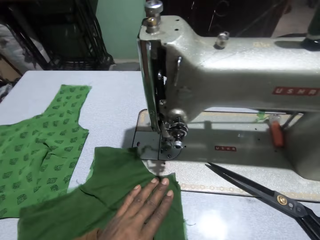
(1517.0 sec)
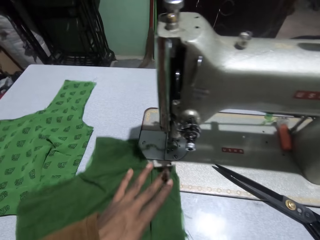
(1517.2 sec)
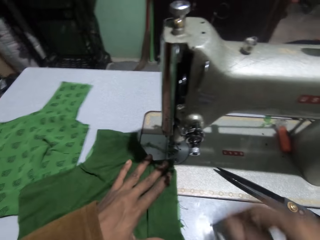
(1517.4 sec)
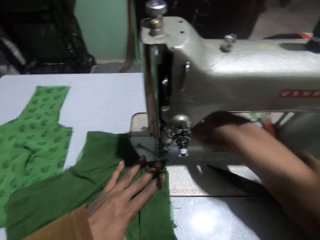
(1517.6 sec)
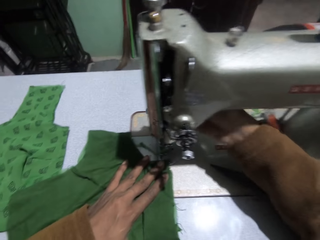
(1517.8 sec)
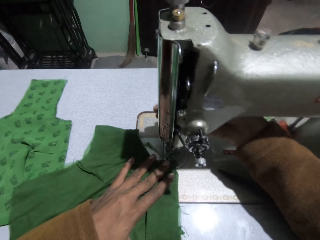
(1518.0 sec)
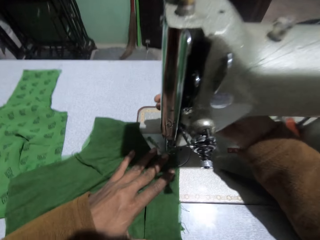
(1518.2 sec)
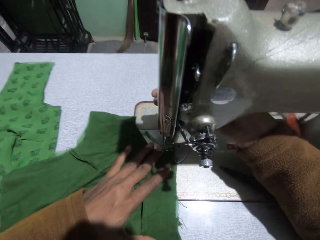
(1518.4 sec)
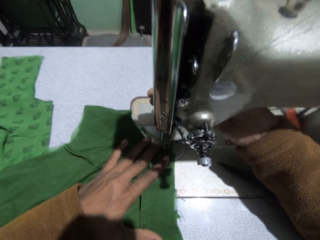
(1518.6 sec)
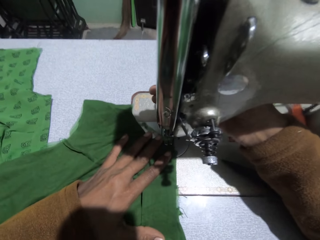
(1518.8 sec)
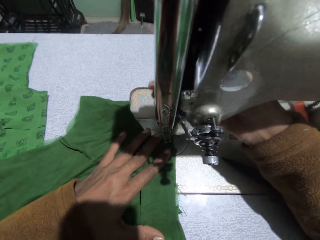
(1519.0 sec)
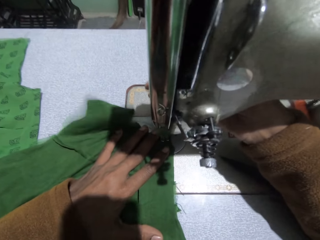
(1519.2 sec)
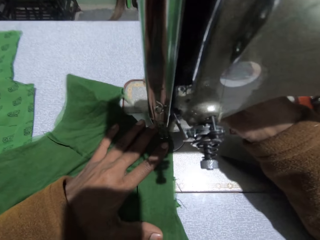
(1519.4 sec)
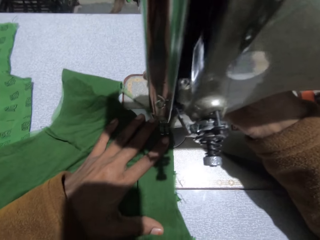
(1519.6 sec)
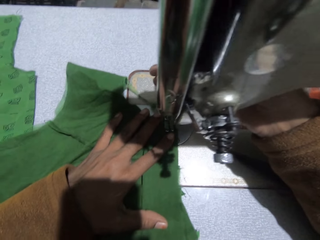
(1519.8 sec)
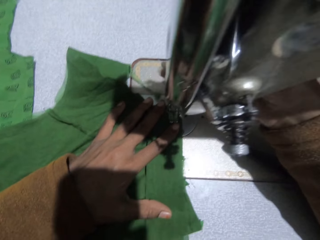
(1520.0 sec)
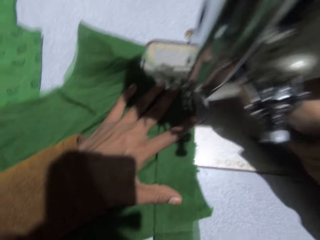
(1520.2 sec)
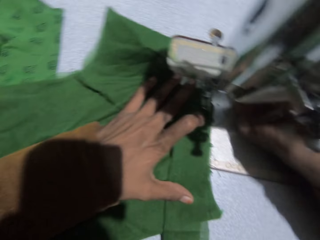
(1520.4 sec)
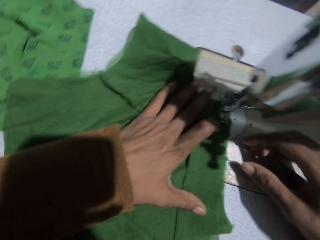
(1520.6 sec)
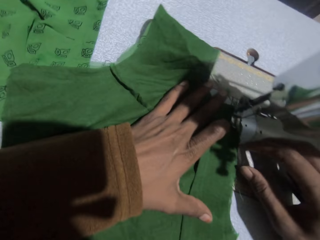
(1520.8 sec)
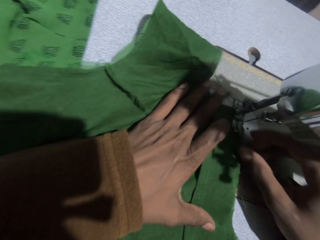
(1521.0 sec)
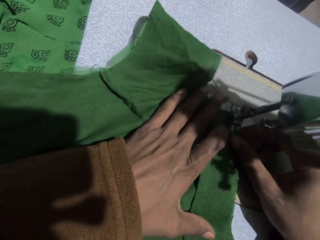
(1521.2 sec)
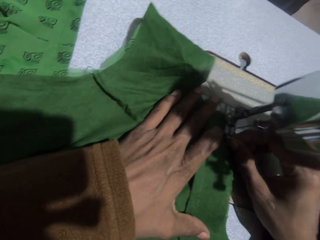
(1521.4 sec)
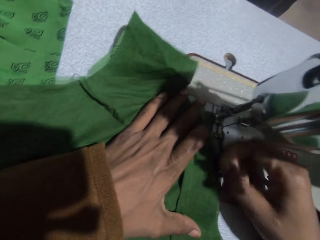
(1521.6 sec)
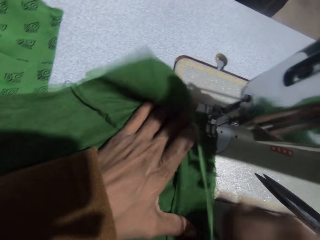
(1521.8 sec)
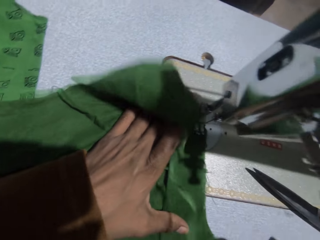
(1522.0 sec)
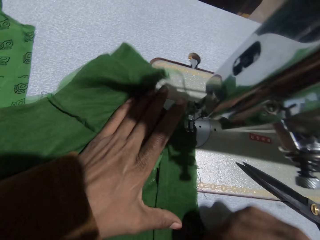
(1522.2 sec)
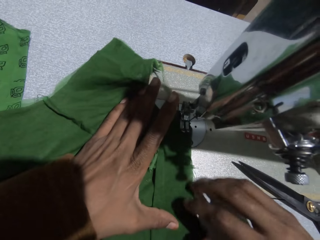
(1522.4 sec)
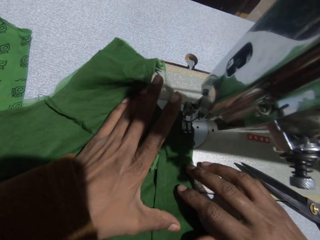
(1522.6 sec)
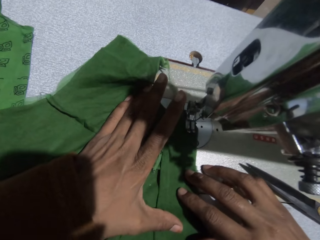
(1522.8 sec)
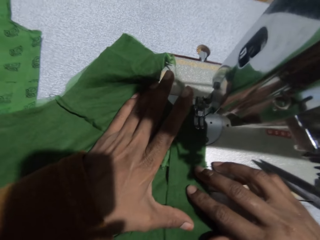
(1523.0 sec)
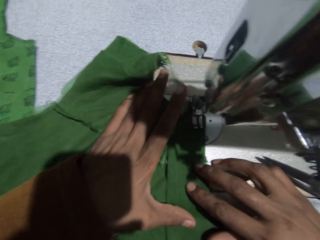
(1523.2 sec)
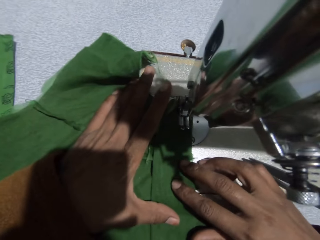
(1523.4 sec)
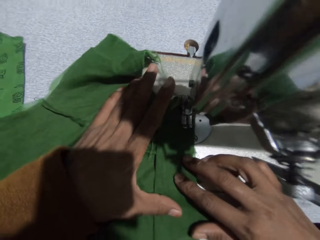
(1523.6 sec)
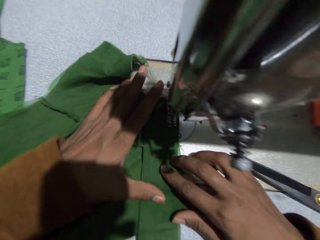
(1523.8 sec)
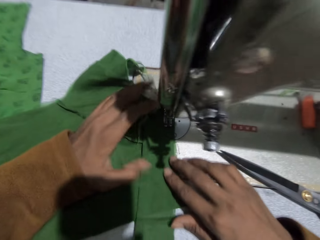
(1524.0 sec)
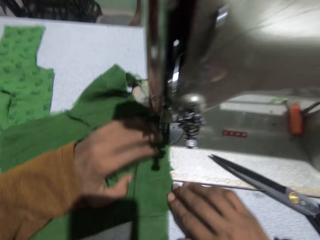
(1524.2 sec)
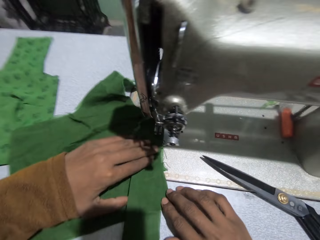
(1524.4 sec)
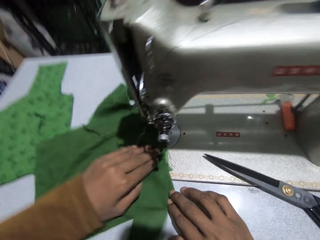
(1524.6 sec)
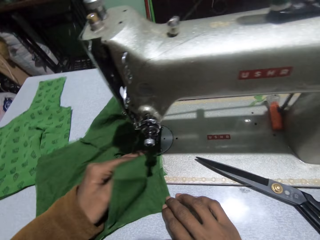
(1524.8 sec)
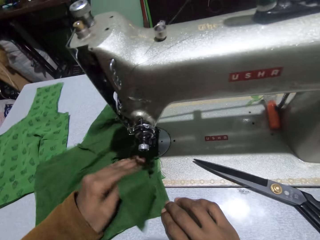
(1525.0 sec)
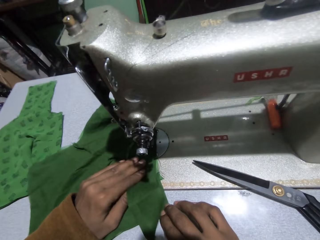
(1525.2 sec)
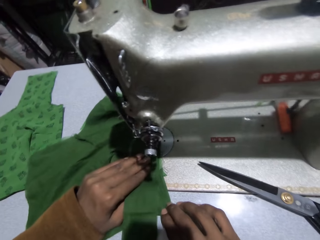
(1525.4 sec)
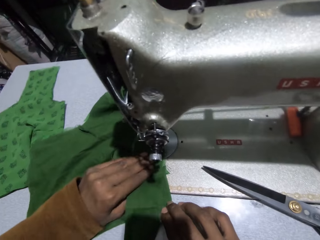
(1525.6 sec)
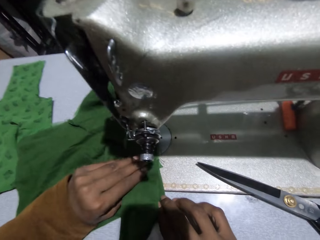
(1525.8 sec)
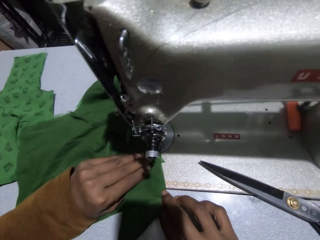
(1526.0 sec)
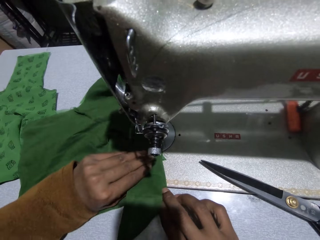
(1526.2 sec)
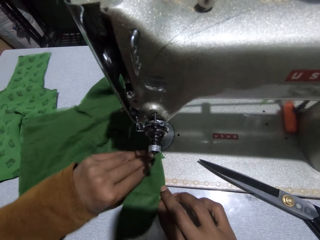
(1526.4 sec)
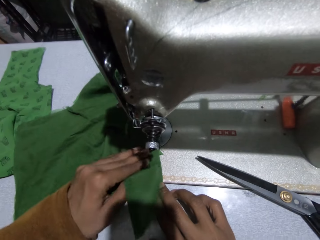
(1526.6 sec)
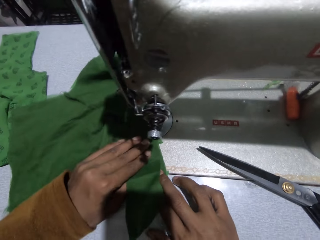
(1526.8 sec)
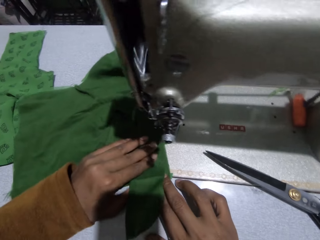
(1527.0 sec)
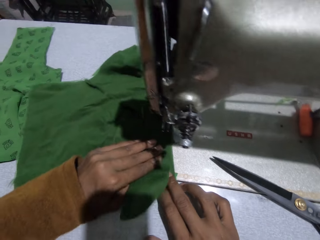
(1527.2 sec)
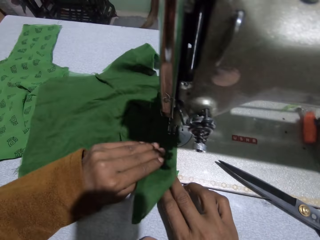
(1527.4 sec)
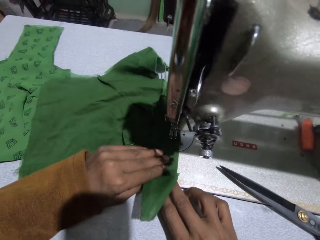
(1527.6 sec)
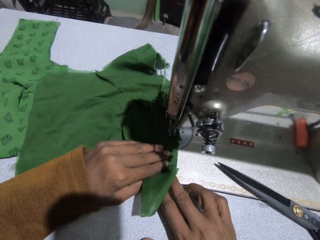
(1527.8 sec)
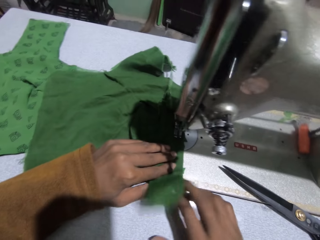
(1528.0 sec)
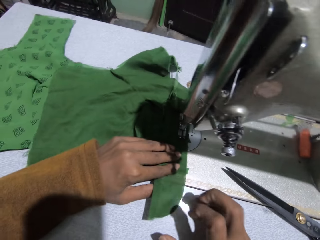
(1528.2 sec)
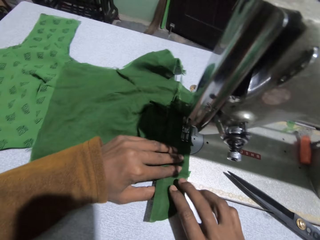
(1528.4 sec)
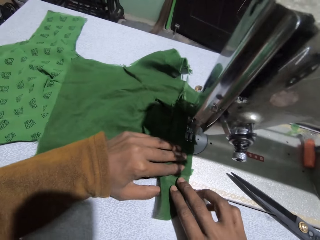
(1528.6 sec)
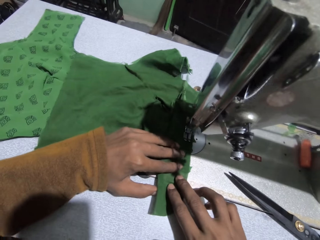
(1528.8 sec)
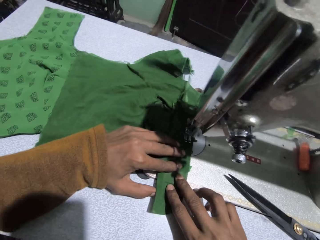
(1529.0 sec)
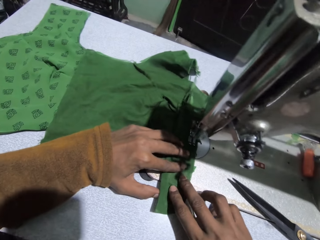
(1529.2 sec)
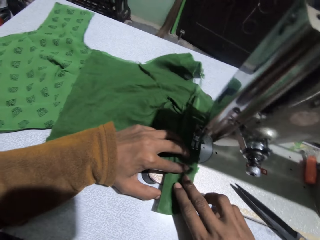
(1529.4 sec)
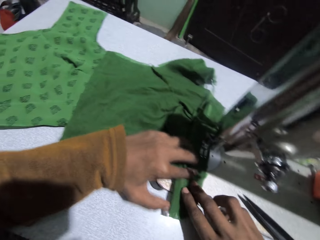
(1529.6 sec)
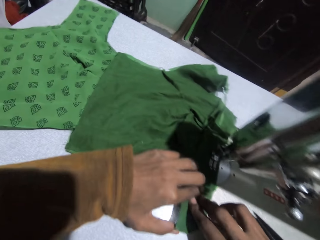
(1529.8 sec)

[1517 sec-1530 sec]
The camera wearer adjusts the presser bar handle on the sewing machine with her right hand. She sews the cloth. She pulls a thread. She sews the cloth. She flips the cloth. She sews the cloth.

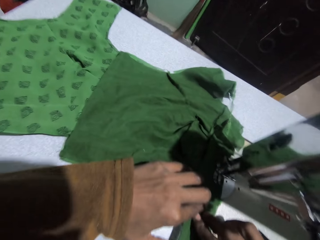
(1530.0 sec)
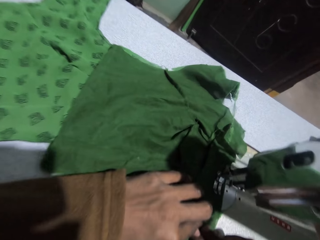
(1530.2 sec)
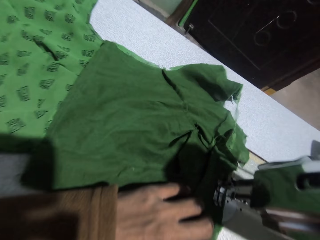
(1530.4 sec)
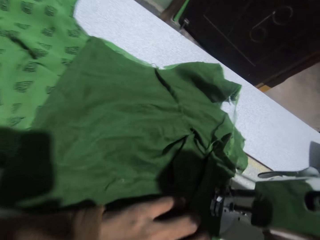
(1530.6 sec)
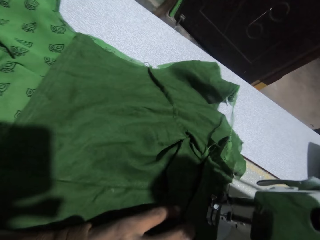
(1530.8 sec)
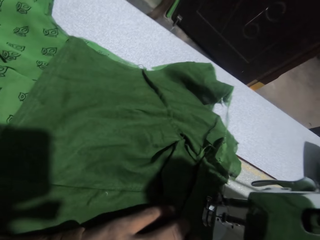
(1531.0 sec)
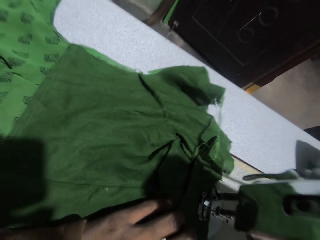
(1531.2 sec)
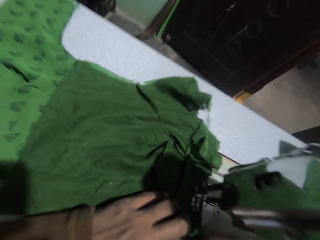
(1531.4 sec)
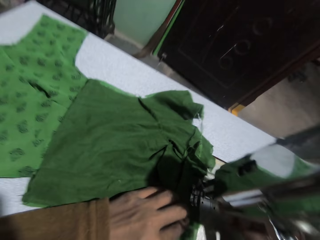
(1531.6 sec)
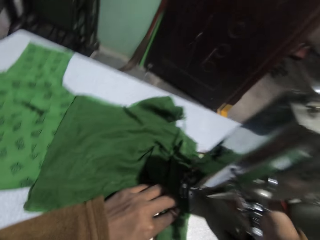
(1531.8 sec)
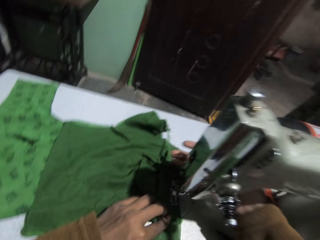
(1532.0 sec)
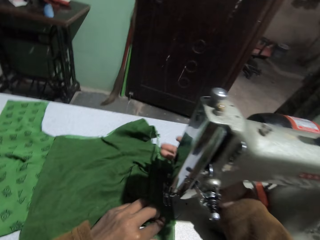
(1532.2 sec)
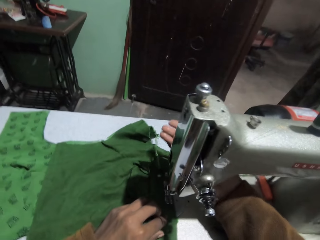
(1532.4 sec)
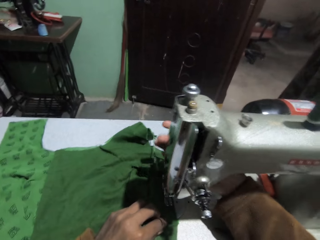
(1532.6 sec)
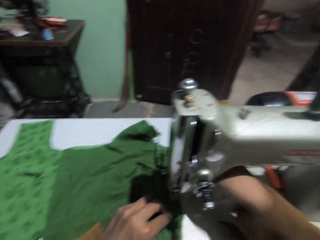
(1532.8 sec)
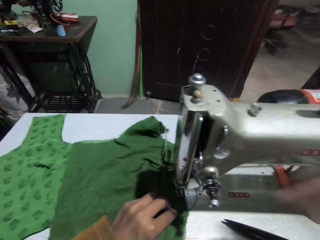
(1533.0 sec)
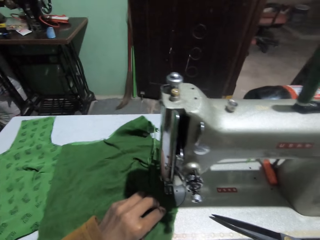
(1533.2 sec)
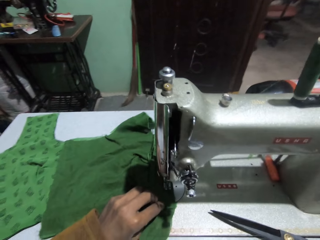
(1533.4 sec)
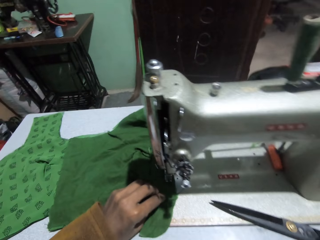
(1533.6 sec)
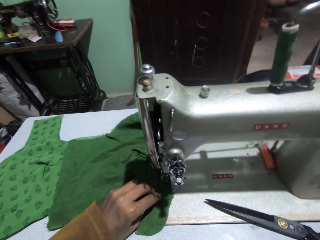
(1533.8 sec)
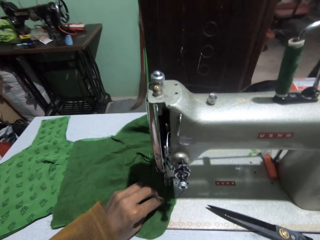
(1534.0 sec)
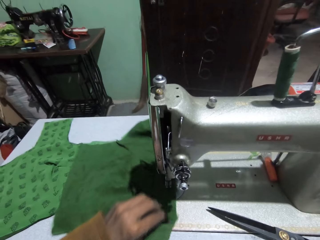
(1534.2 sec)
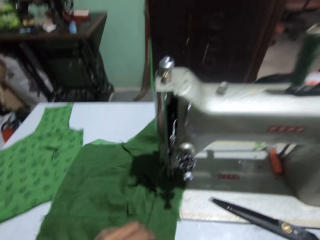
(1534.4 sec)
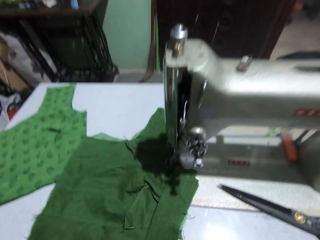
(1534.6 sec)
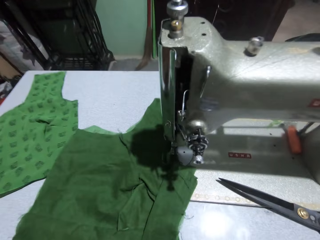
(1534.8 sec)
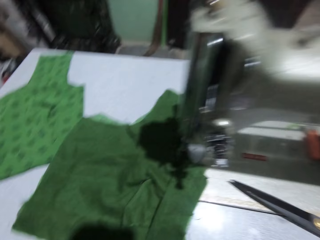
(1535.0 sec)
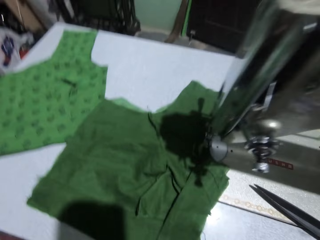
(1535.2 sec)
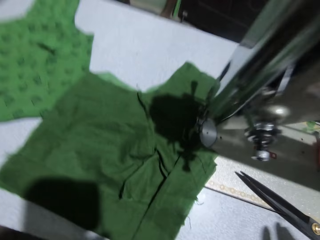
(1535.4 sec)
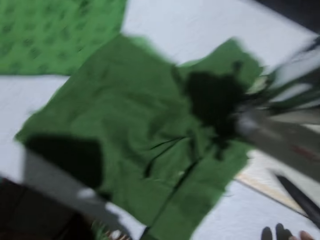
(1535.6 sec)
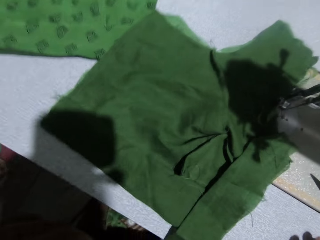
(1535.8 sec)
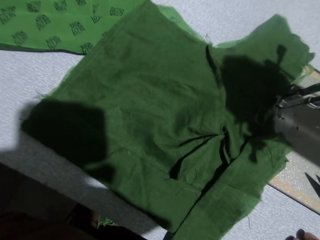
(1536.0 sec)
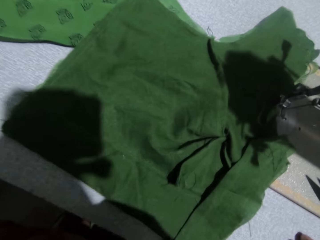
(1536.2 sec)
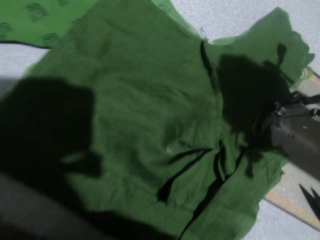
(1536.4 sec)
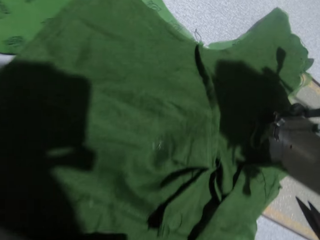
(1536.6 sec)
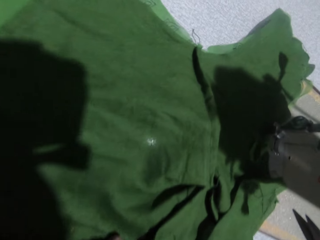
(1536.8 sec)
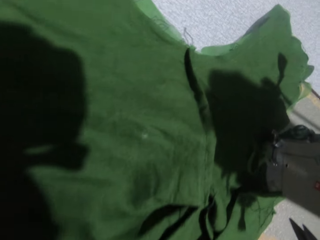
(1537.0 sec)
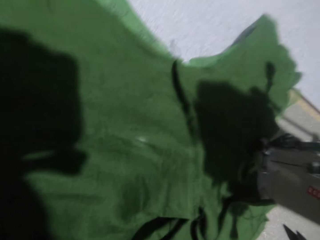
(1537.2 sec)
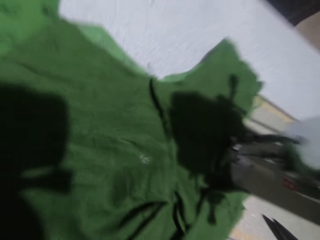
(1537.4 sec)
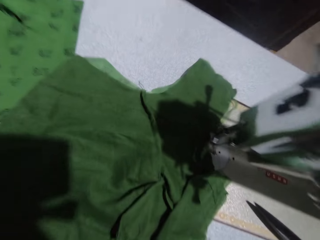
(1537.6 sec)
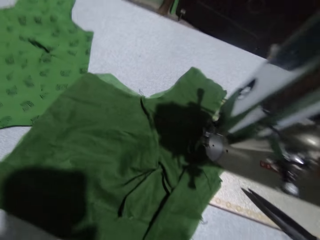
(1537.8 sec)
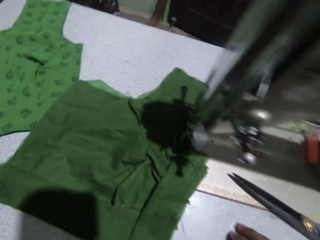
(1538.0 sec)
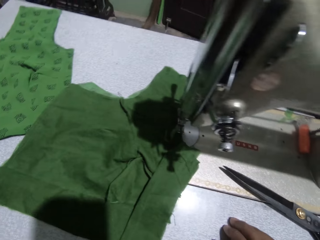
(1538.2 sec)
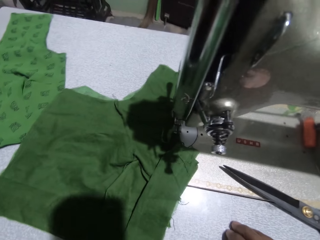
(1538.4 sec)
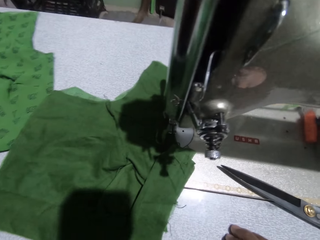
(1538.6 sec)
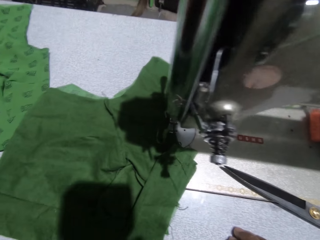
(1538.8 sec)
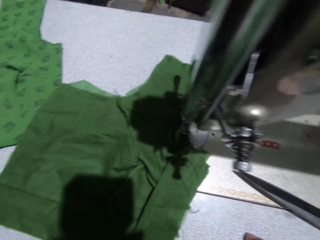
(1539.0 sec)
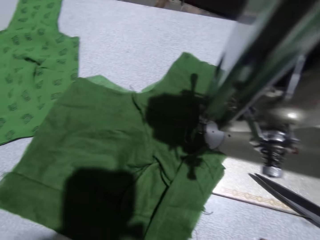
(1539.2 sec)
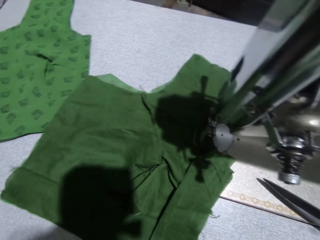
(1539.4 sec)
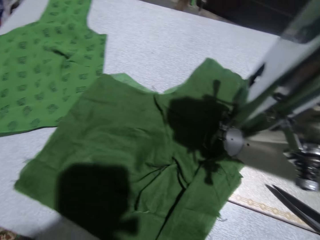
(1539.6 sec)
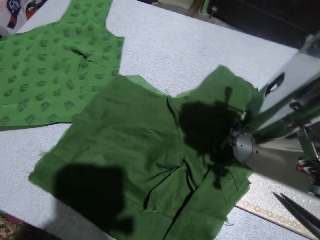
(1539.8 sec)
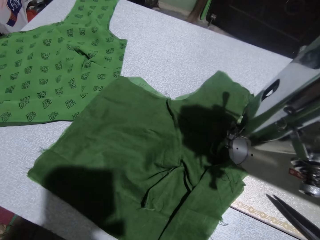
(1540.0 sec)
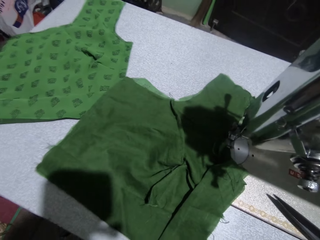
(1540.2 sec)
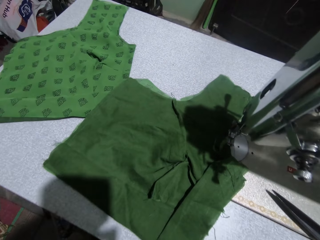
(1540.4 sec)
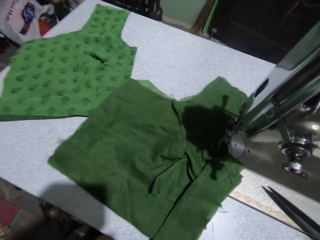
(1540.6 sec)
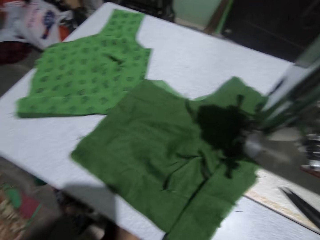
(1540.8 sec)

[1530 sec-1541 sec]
The camera wearer adjusts the presser bar handle on the sewing machine with her right hand. She removes the bobbin case in the sewing machine with her left hand. She turns around the room.
